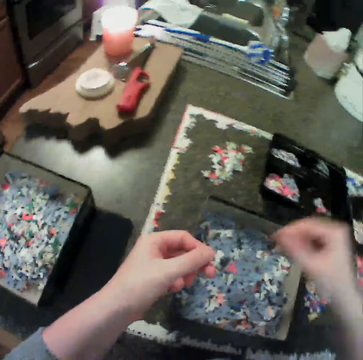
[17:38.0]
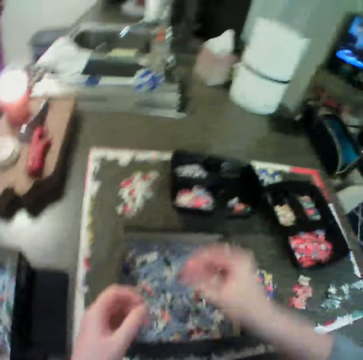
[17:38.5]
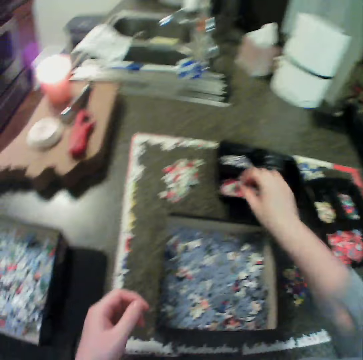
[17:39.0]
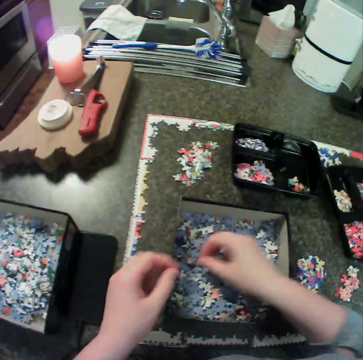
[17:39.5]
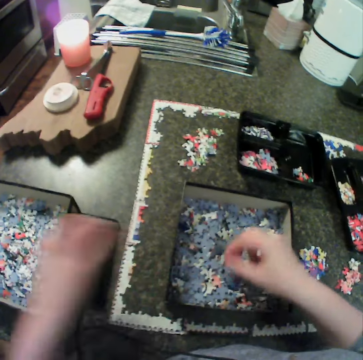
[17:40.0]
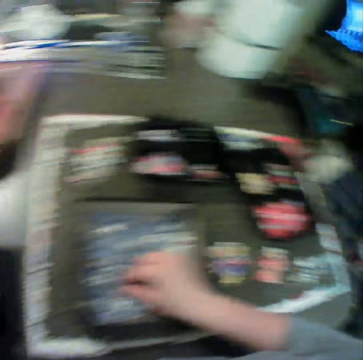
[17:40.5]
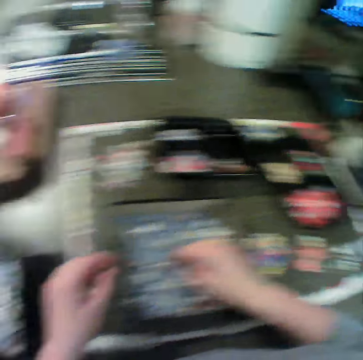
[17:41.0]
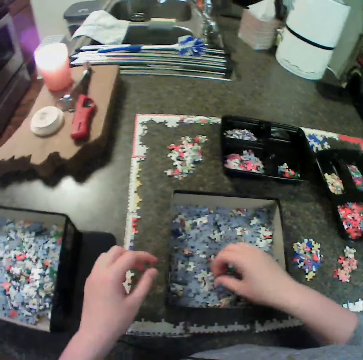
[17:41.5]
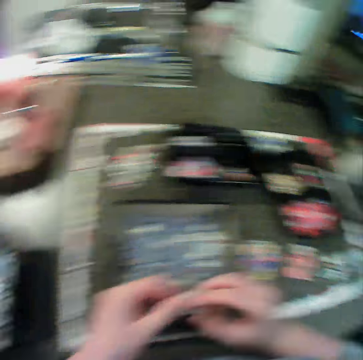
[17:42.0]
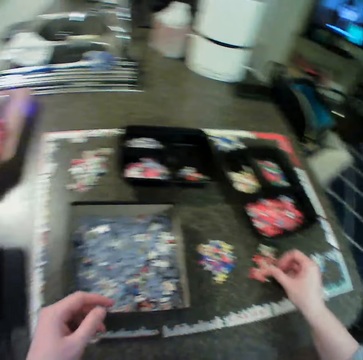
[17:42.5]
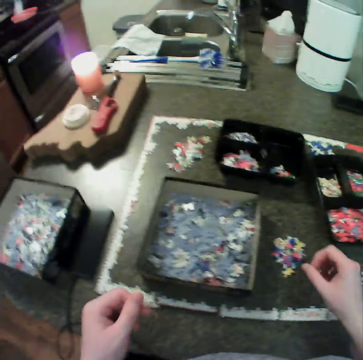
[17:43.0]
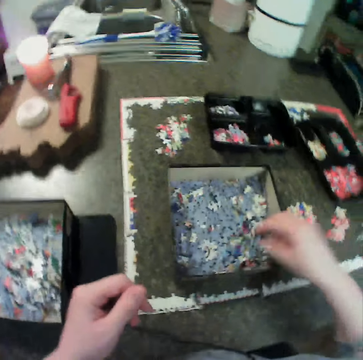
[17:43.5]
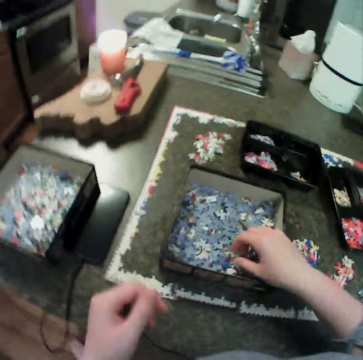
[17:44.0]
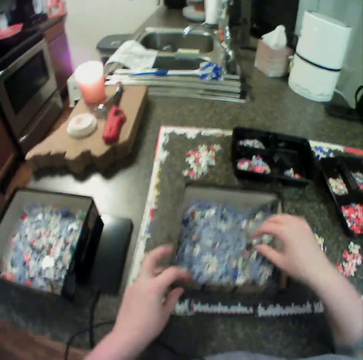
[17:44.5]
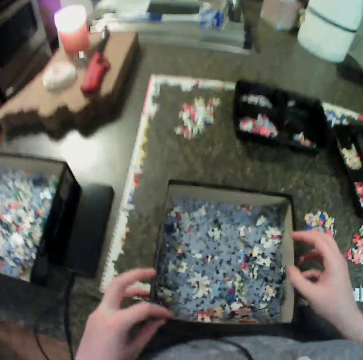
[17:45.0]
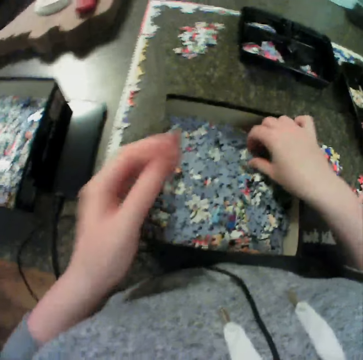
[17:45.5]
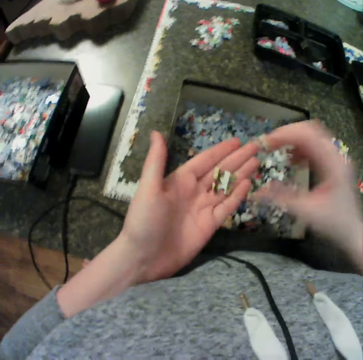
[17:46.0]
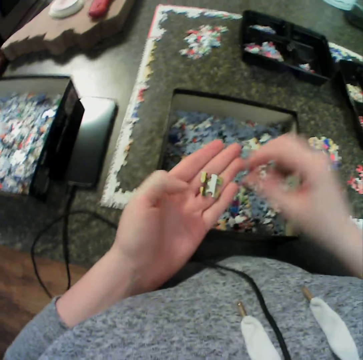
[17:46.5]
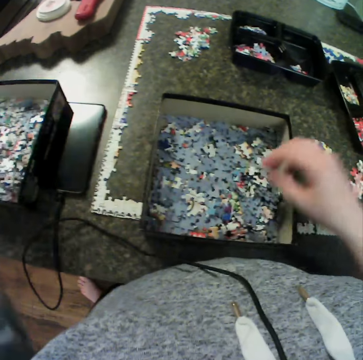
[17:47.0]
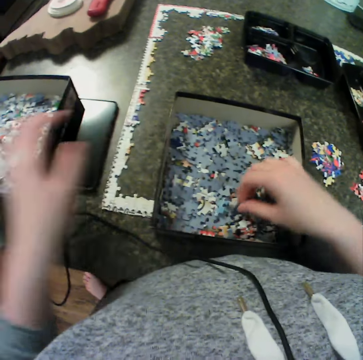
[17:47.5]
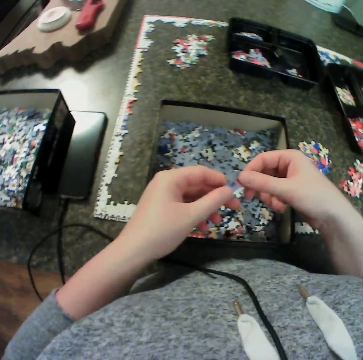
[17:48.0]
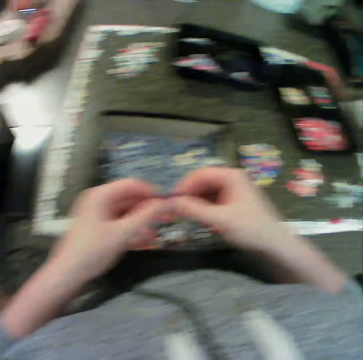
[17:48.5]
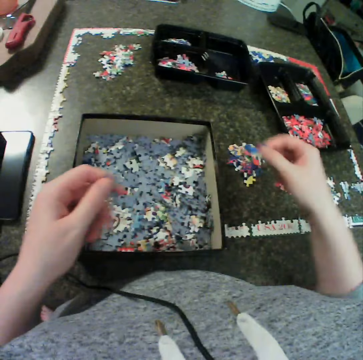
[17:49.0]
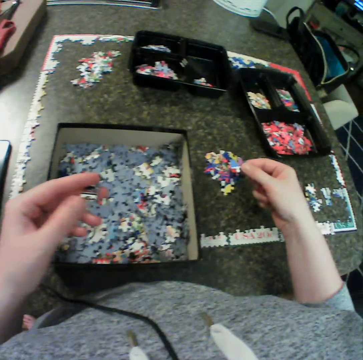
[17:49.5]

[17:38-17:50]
The camera wearer drops the piece in the second bowl. She holds the piece with both hands. She drops the piece in the first bowl. She picks a jigsaw piece from the first box with her right hand. She holds the piece with both hands. She drops the piece in the second box. She picks a jigsaw piece from the first box with her right hand. She holds the piece with both hands. She drops the piece on the table. She picks a jigsaw piece from the first box with her right hand. She moves the first box on the table. She picks a jigsaw piece from the first box with her right hand. She drops the piece in her left hand. She drops the piece in the second box. She picks a jigsaw piece from the first box with her right hand. She holds the piece with both hands.

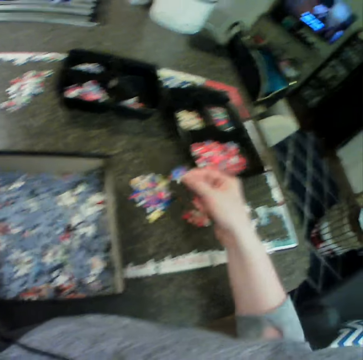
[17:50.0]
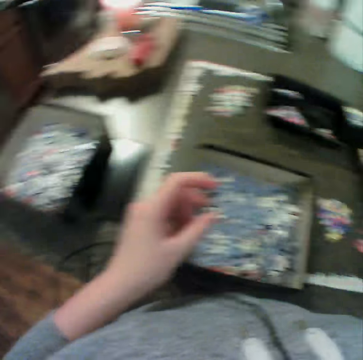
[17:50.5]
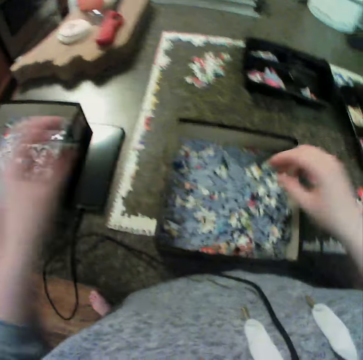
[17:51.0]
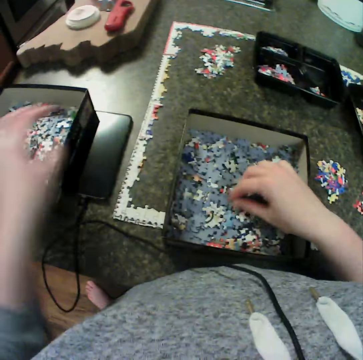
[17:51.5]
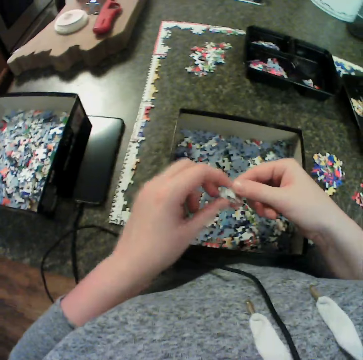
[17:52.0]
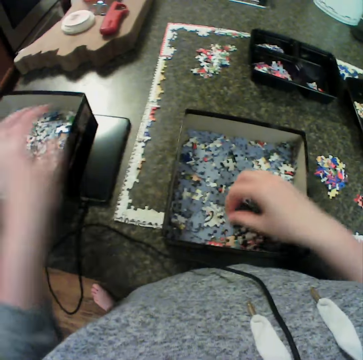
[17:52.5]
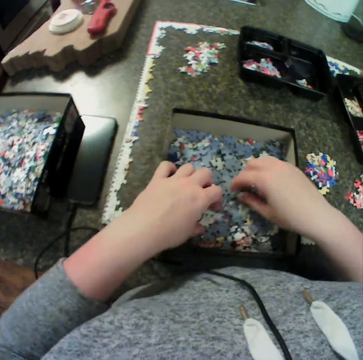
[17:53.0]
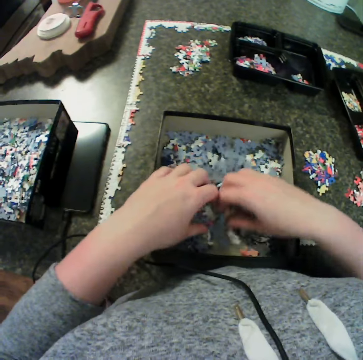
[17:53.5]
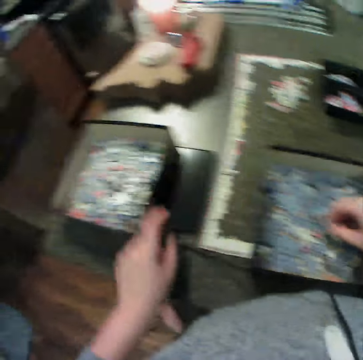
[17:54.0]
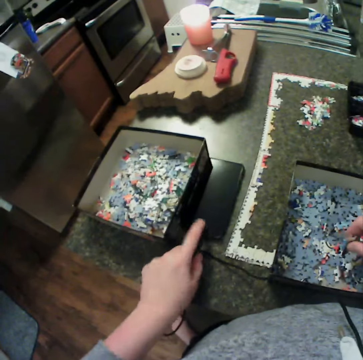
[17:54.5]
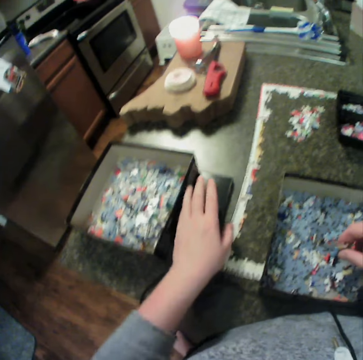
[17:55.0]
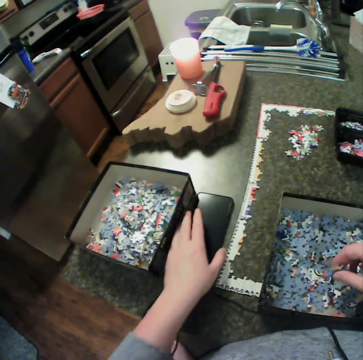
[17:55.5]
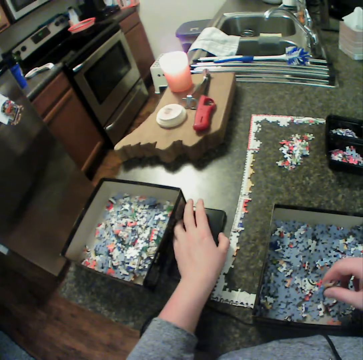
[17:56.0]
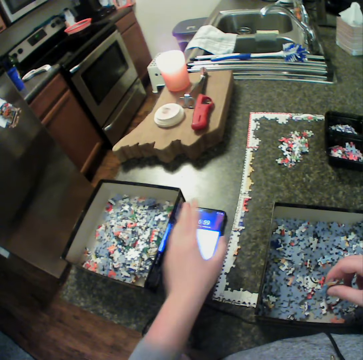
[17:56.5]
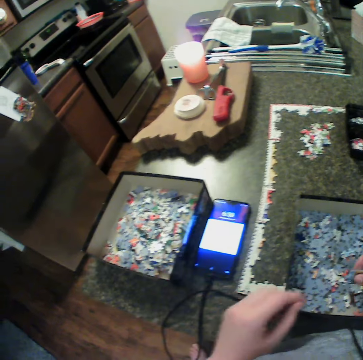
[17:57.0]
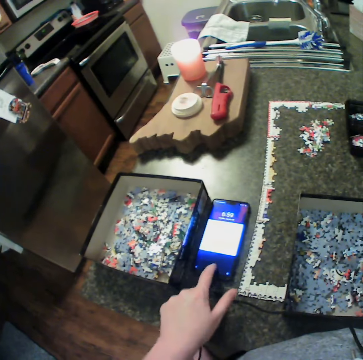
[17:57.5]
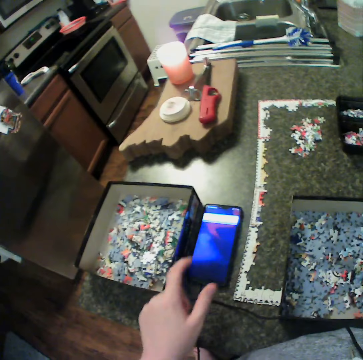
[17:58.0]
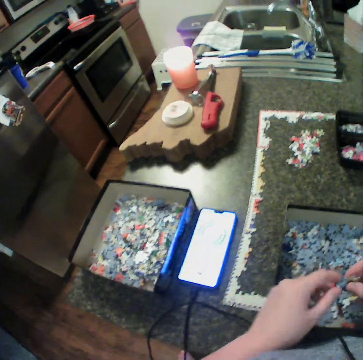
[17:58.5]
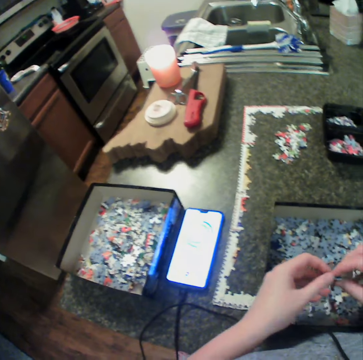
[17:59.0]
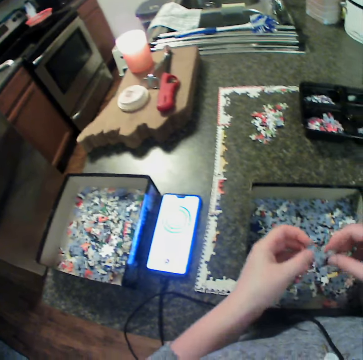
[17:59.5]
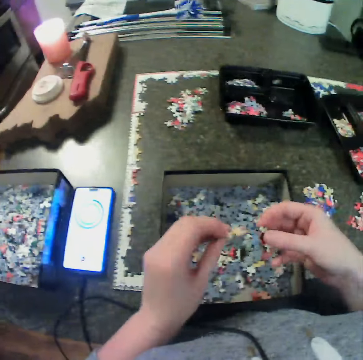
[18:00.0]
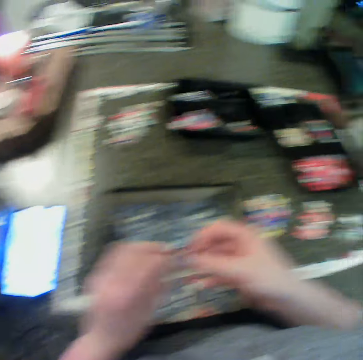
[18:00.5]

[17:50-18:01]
The camera wearer drops the piece in the second bowl. She picks a jigsaw piece from the first box with her right hand. She holds the piece with both hands. She drops the piece in the second box. She picks a jigsaw piece from the first box with her left hand. She picks three jigsaw pieces from the first box with her right hand. She presses the phone on the table. She holds the pieces with both hands.

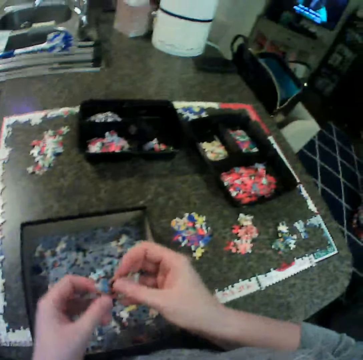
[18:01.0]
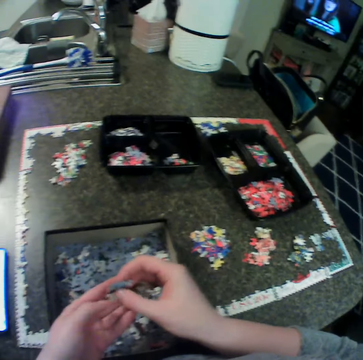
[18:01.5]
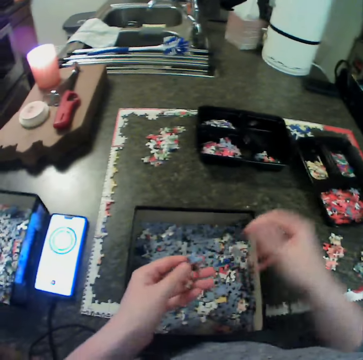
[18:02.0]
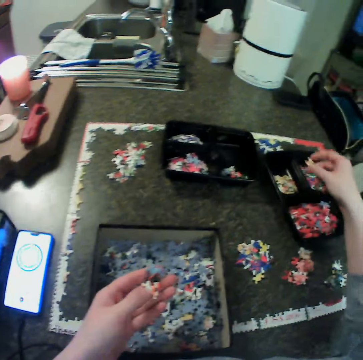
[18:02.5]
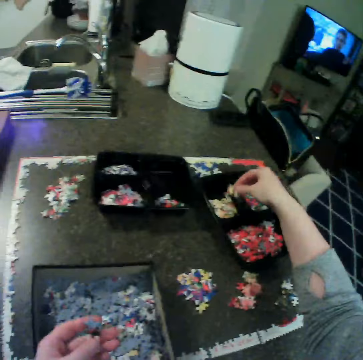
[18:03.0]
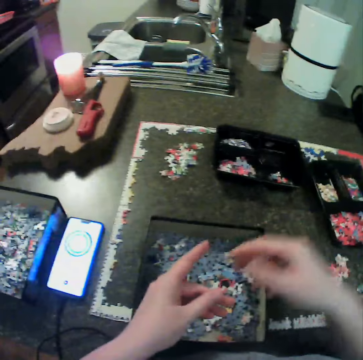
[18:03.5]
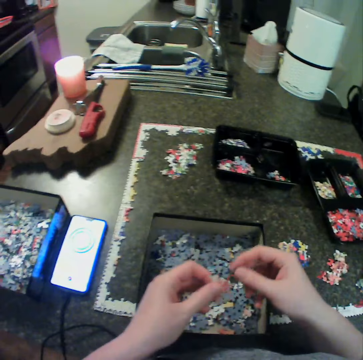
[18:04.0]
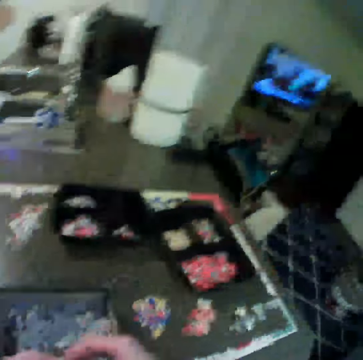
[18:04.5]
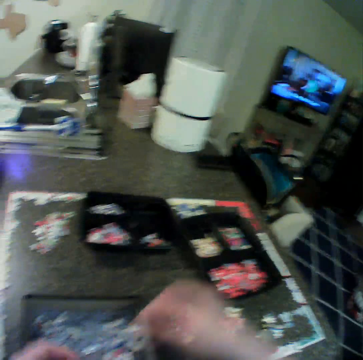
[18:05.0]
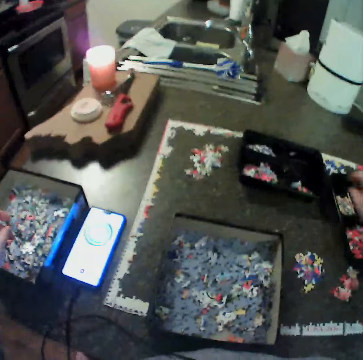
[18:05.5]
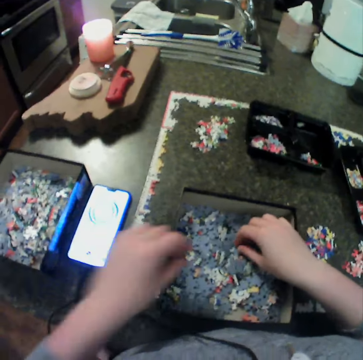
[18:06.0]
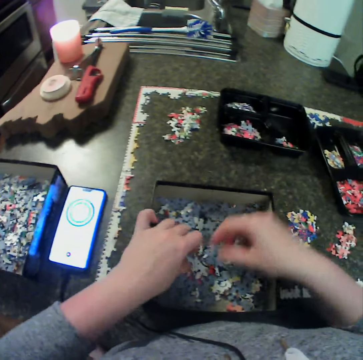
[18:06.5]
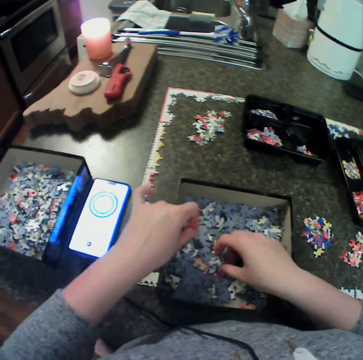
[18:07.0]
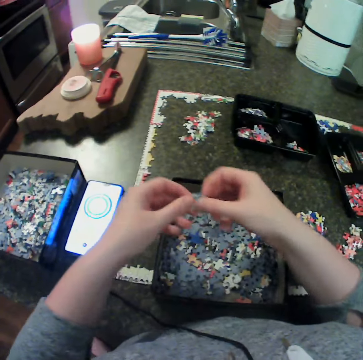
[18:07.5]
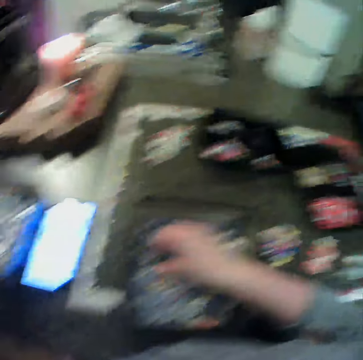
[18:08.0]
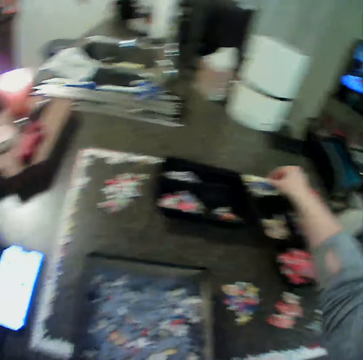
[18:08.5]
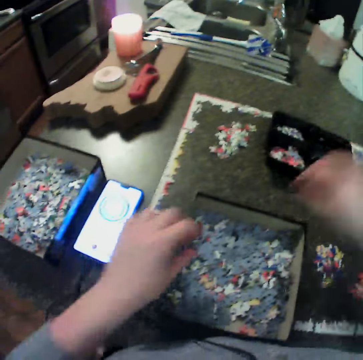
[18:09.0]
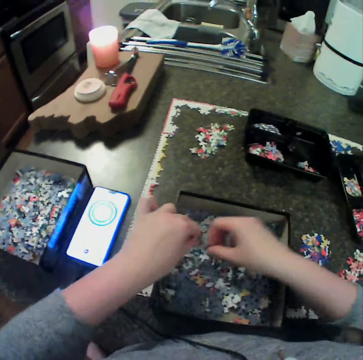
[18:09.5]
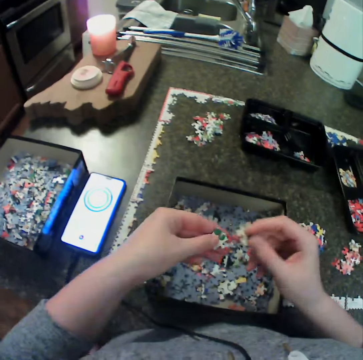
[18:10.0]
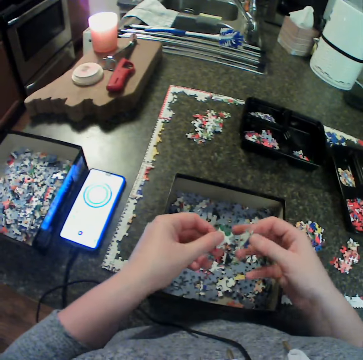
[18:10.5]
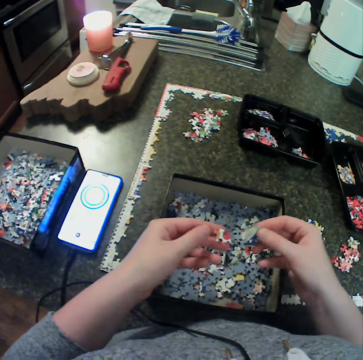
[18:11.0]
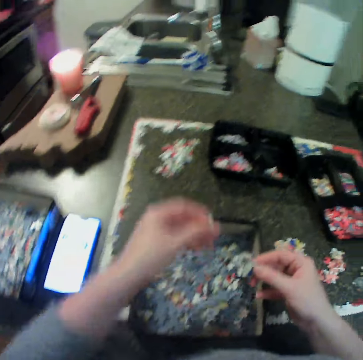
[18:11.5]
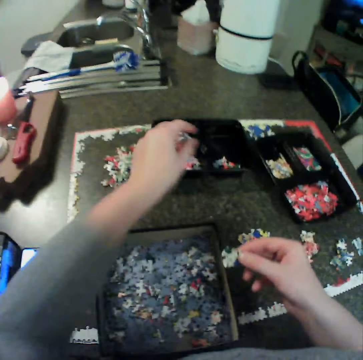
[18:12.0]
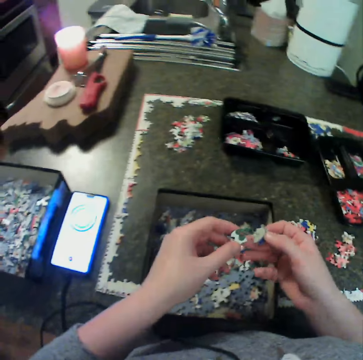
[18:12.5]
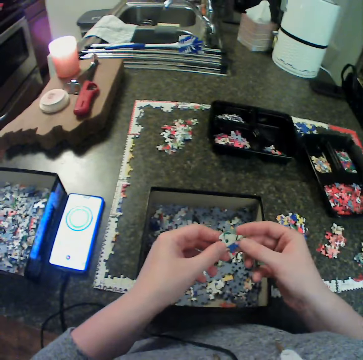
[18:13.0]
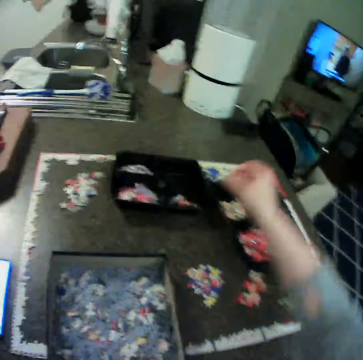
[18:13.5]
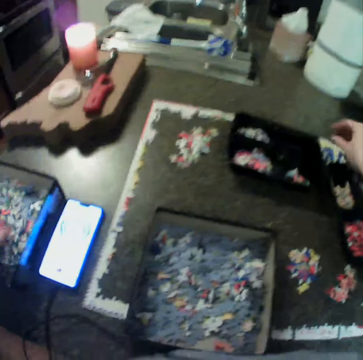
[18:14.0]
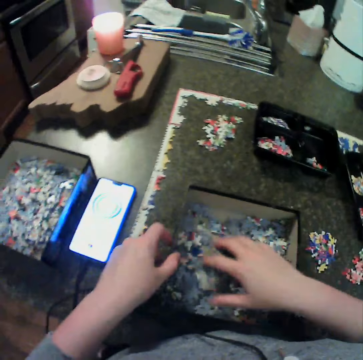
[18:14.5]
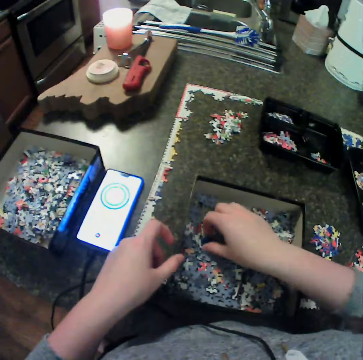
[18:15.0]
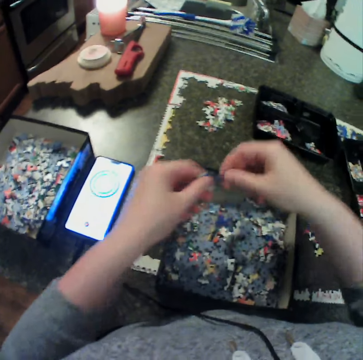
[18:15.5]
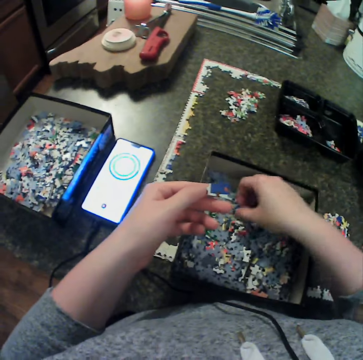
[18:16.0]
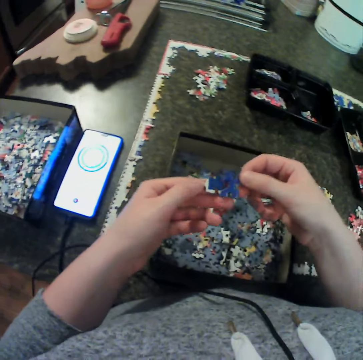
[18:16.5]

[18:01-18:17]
The camera wearer drops one piece in the second bowl. She holds the other pieces with both hands. She drops one piece in the second bowl. She drops one piece in the second box. She touches the jigsaw pieces in the first box with her right hand. She picks a jigsaw piece from the first box with her left hand. She picks a jigsaw piece from the first box with her right hand. She holds the piece with both hands. She picks a jigsaw piece from the first box with her right hand. She drops the piece in the first bowl. She picks two jigsaw pieces from the first box with her left hand. She picks a jigsaw piece from the first box with her right hand. She holds the pieces with both hands. She drops one piece in the first bowl with her left hand. She holds the other pieces with both hands. She drops one piece in the second bowl. She drops the other piece in the second box. She moves the pieces in the first box. She removes her hand from the box. She picks puzzle pieces. She carries a piece of the puzzle with both hands. She holds the puzzle pieces with the other hand. She picks a puzzle piece.
